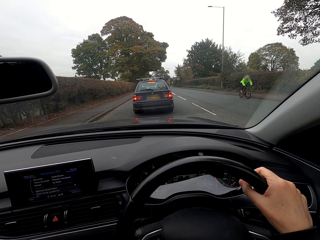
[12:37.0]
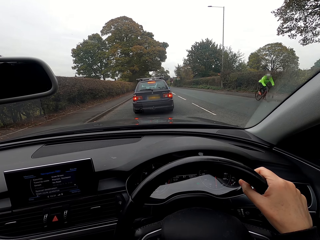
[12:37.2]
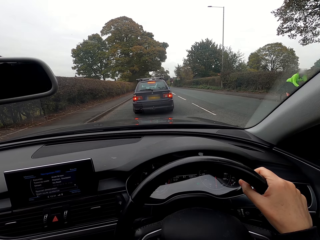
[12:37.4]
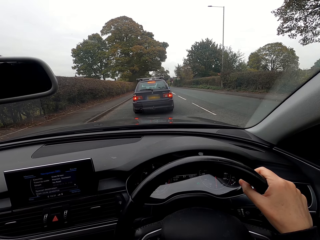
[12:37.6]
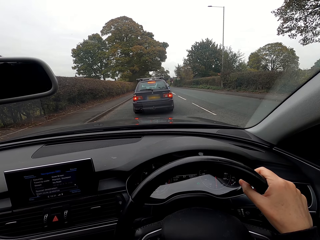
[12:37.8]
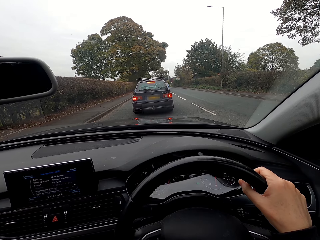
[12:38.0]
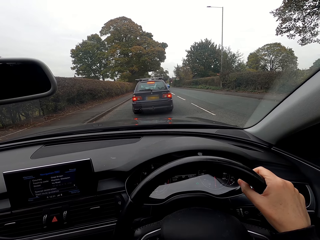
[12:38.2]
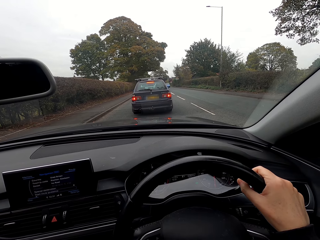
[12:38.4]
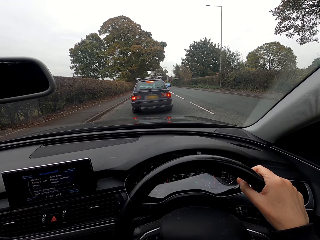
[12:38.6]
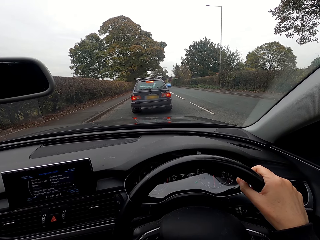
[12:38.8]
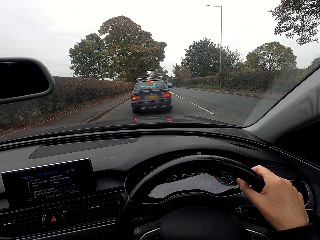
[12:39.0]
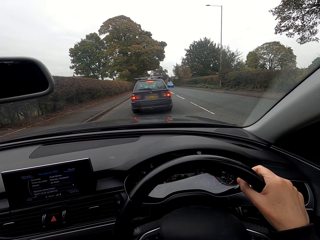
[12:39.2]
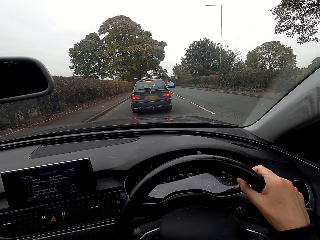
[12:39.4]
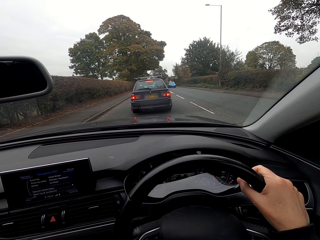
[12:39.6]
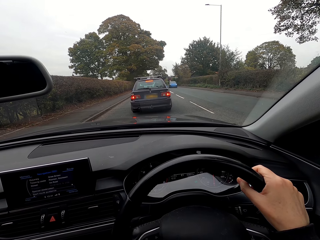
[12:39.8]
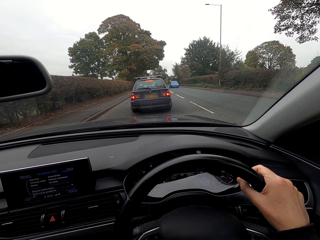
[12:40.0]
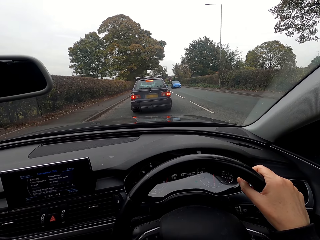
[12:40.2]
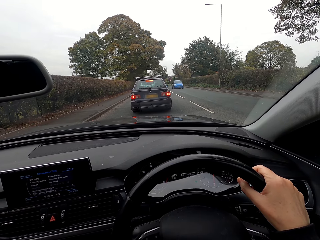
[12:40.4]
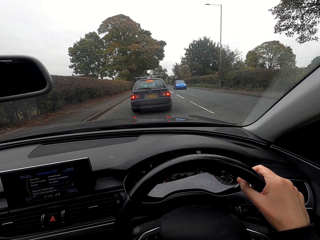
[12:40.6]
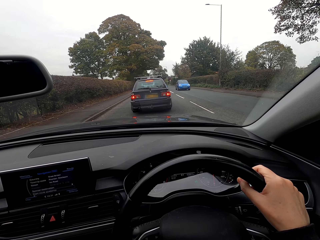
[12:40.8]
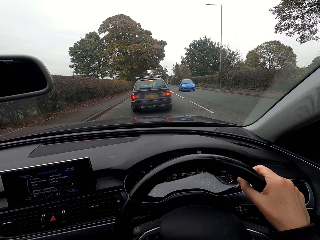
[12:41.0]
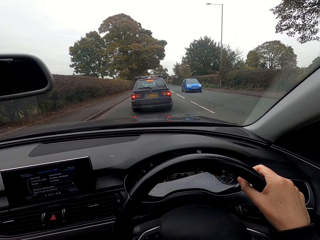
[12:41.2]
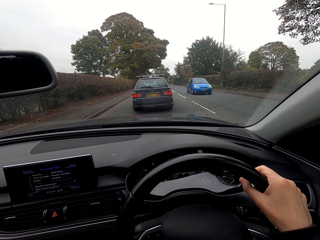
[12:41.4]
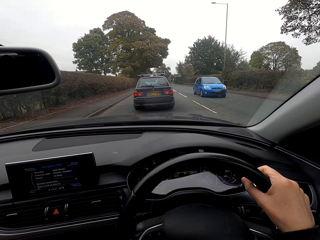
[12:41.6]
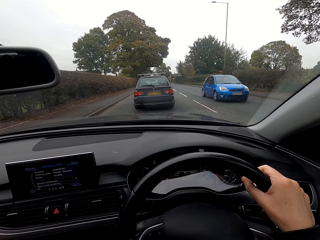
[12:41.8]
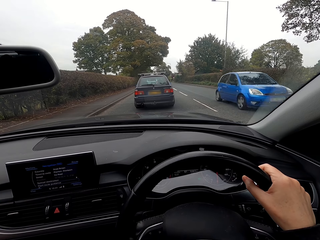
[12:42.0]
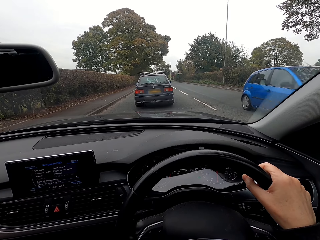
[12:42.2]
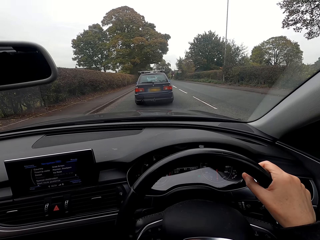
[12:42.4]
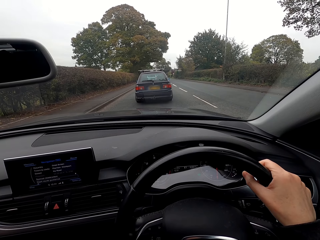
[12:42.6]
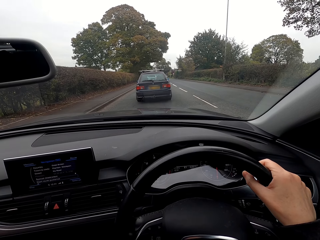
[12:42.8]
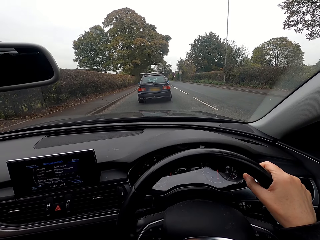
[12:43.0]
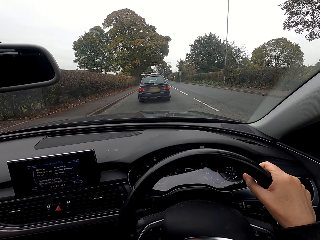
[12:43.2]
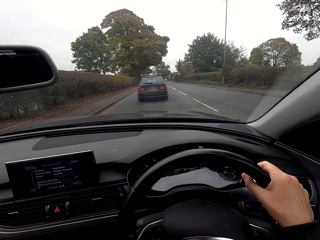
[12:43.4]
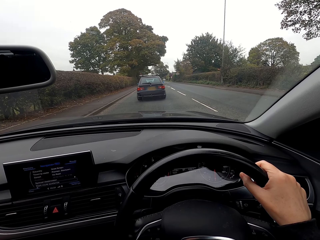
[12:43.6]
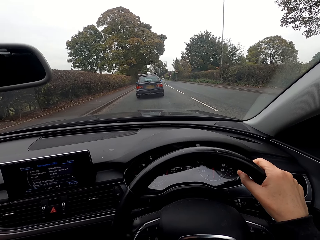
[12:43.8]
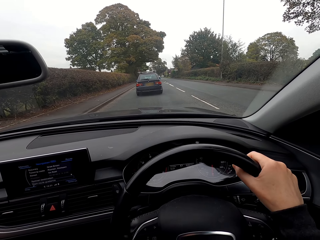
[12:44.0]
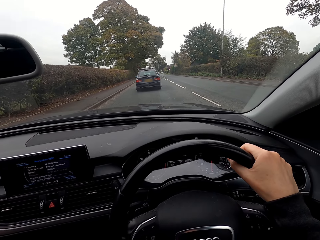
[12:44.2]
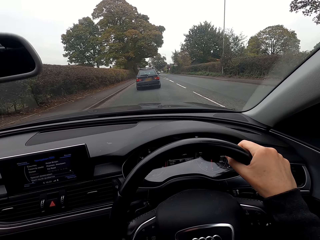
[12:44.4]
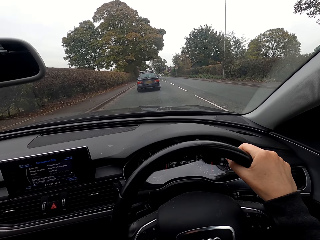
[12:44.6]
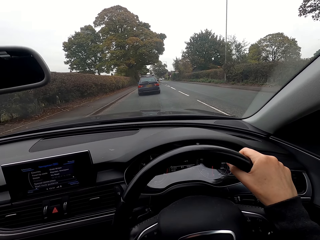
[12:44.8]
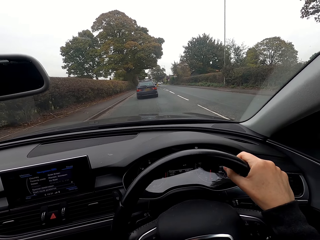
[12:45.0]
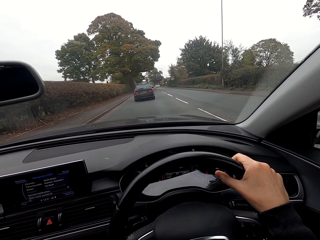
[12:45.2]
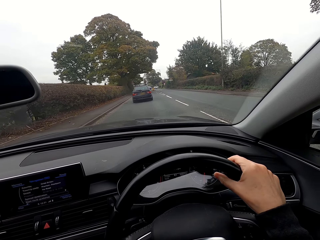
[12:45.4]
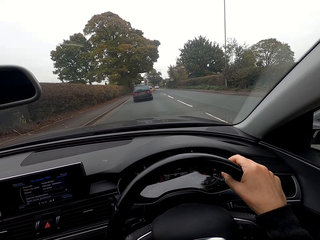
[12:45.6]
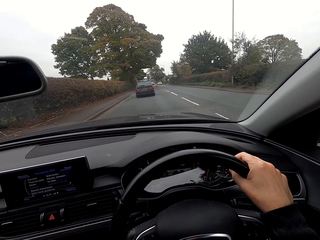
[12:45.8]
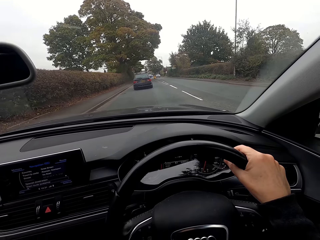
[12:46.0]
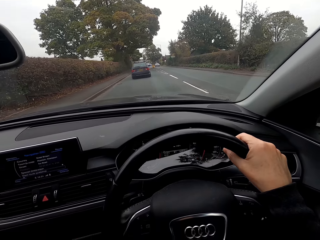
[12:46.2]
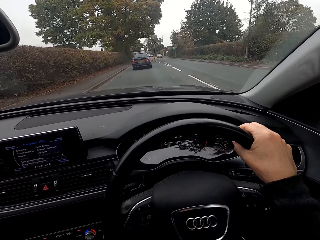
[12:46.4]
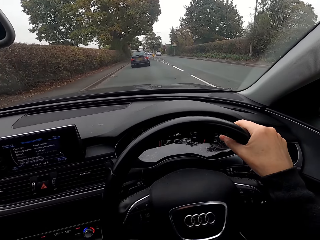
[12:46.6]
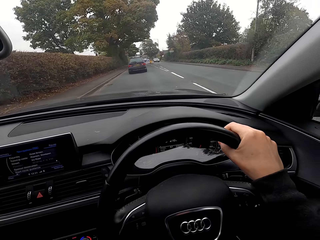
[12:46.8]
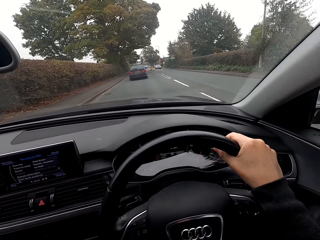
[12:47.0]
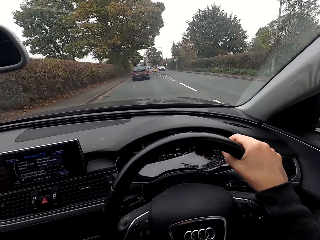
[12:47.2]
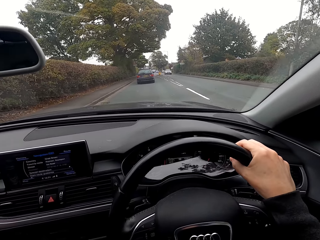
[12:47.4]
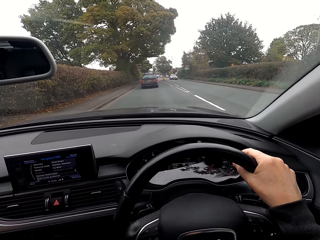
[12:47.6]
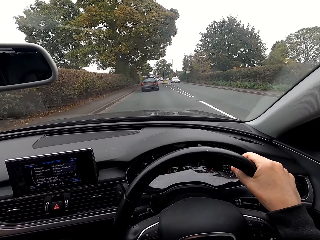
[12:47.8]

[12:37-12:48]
A man rides a bicycle past the camera wearer. A blue car drives past the camera wearer. The camera wearer drives a car.

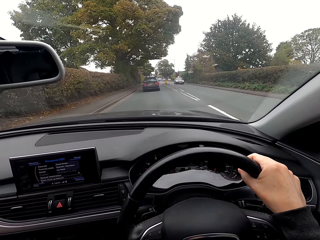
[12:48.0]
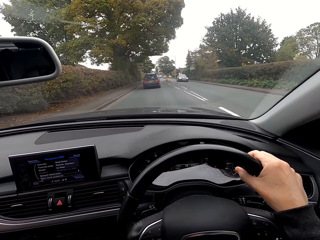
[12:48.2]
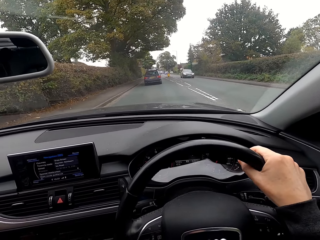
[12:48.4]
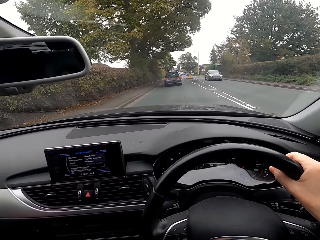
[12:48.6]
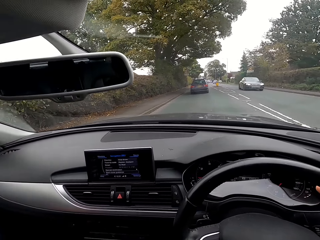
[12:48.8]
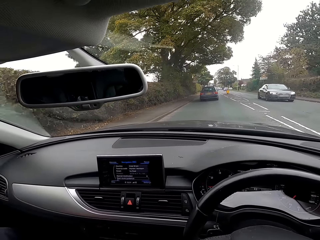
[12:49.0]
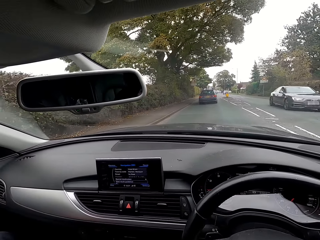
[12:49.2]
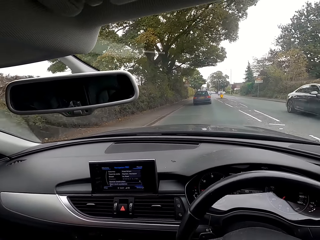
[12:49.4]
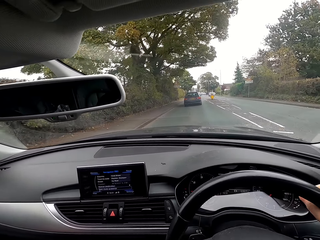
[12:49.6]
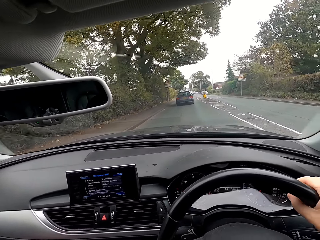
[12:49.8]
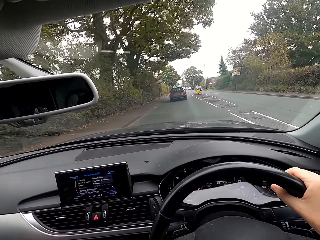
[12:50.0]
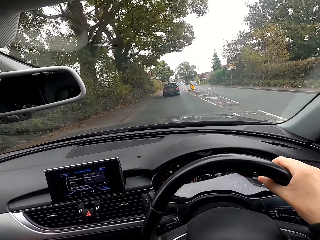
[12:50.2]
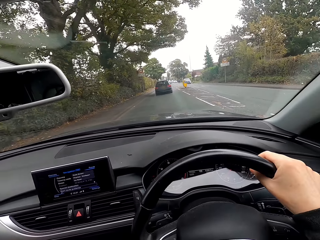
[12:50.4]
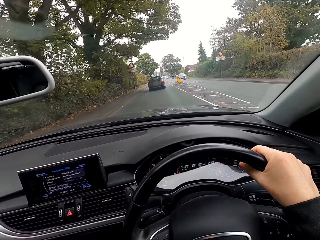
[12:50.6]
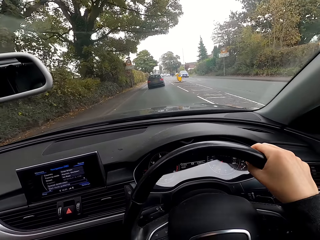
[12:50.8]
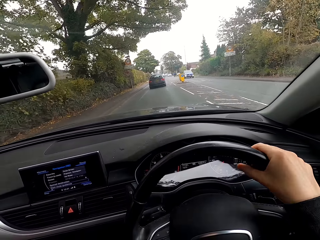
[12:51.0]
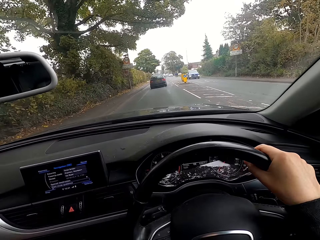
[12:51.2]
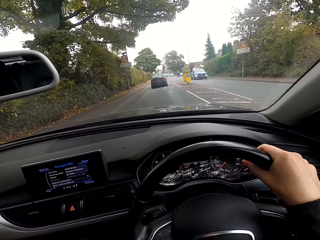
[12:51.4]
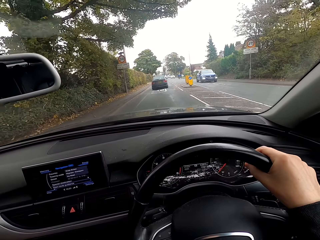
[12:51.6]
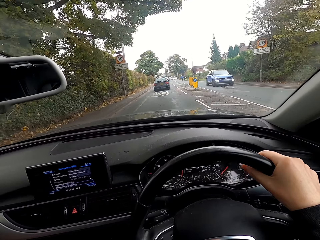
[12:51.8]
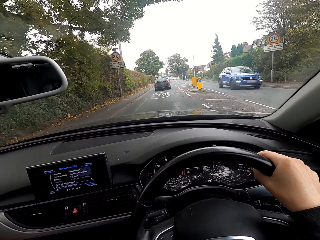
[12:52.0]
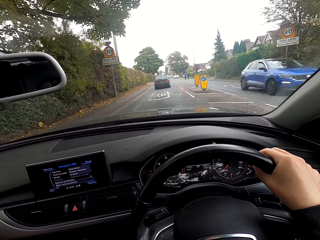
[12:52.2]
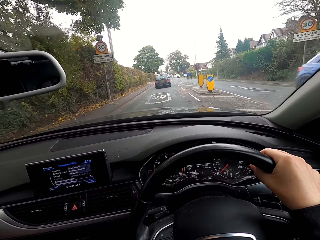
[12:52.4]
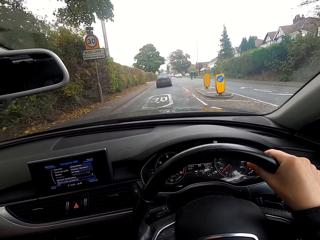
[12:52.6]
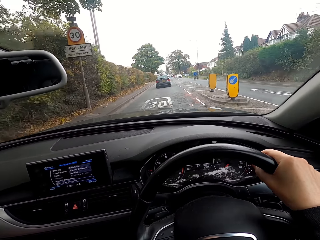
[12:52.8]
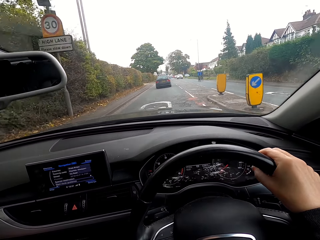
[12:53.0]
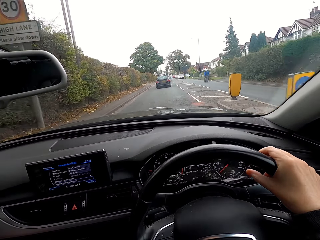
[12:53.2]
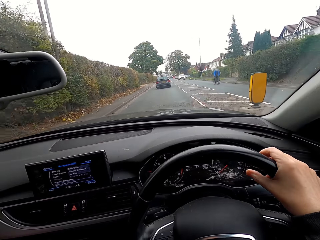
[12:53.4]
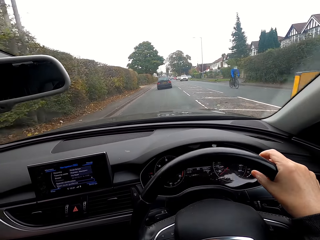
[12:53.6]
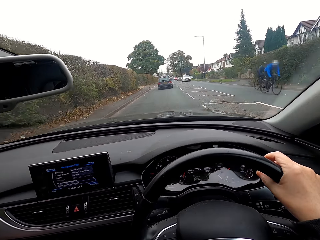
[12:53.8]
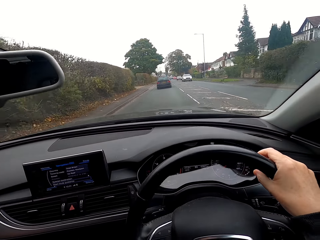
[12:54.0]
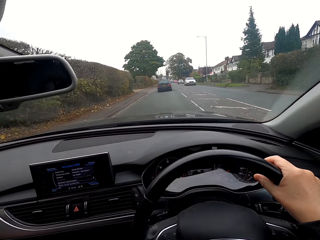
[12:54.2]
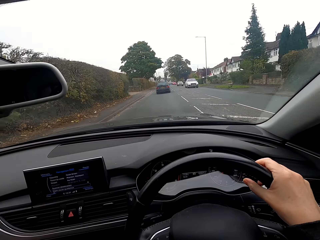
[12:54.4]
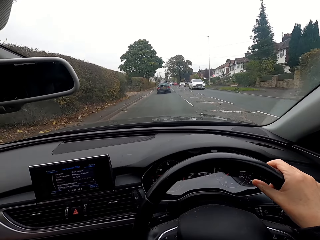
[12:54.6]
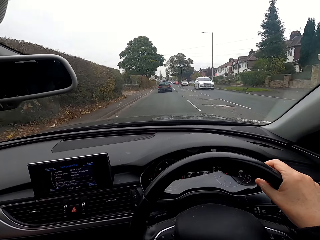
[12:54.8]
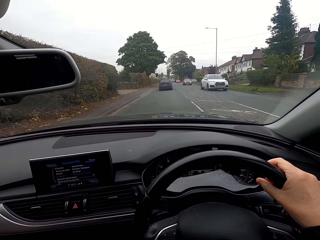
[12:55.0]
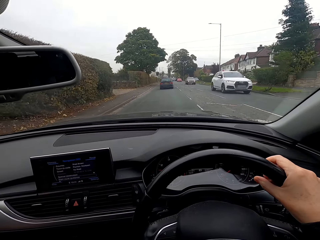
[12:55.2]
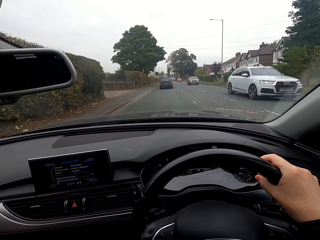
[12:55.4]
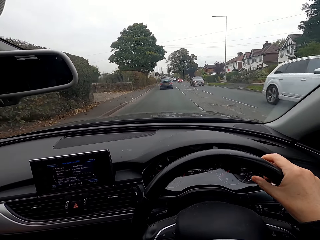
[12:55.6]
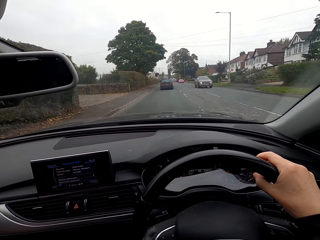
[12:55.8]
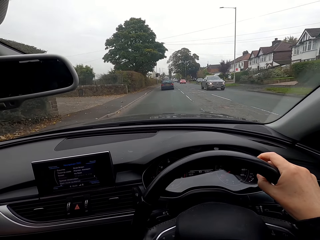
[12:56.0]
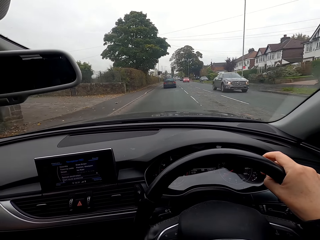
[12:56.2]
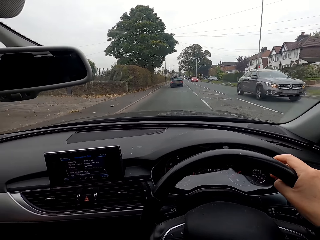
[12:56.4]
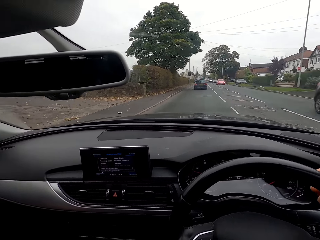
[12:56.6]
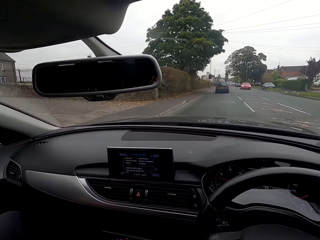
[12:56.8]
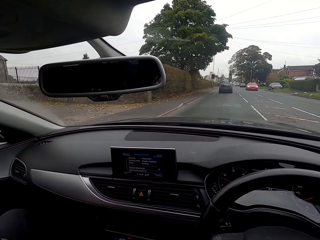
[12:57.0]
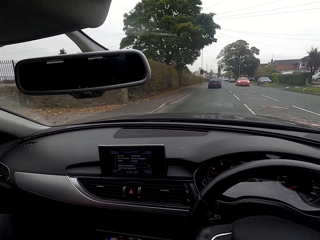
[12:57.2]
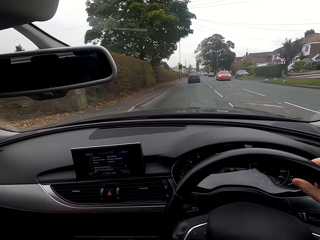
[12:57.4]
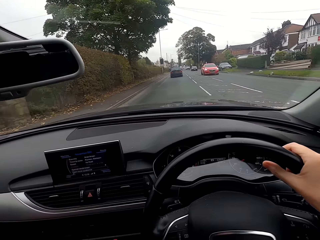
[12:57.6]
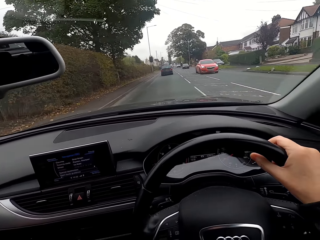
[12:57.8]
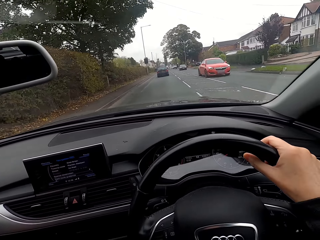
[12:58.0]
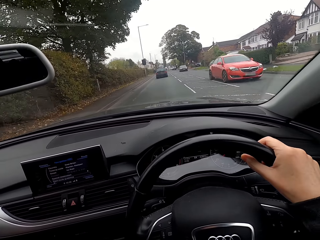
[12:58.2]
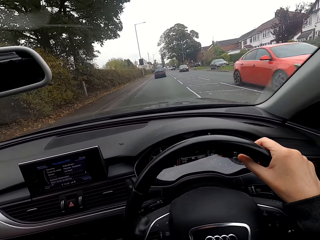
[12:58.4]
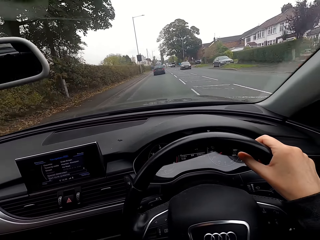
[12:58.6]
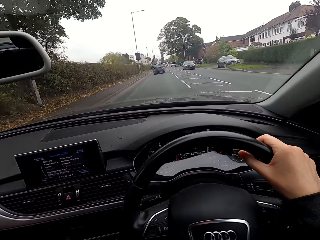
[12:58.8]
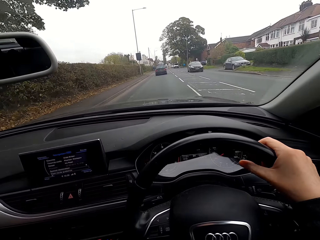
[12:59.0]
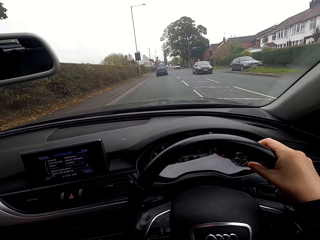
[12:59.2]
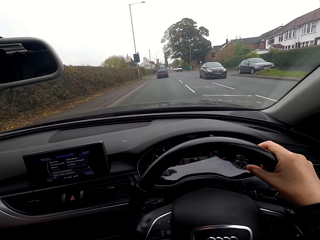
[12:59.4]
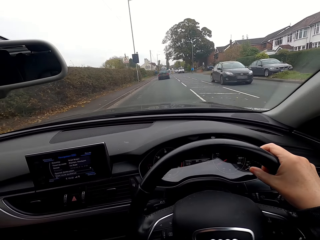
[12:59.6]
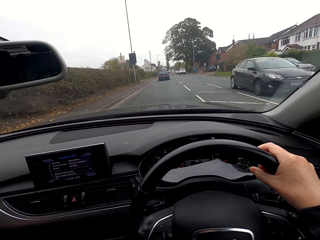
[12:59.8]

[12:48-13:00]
A black car drives past the camera wearer. A blue car drives past the camera wearer. A white car drives past the camera wearer. A black car drives past the camera wearer. A red car drives past the camera wearer.
